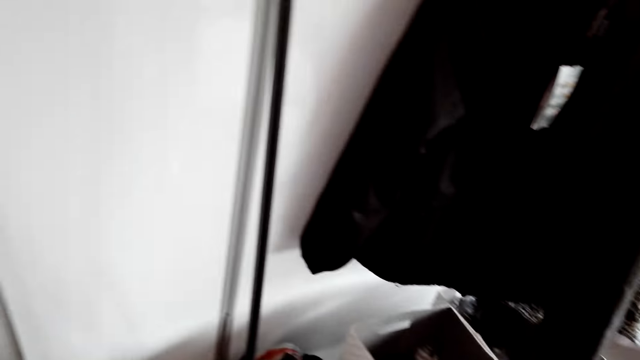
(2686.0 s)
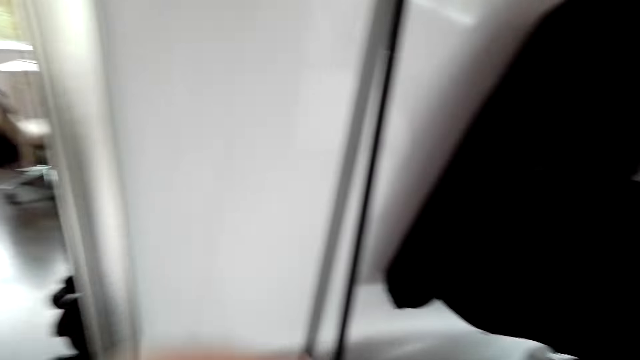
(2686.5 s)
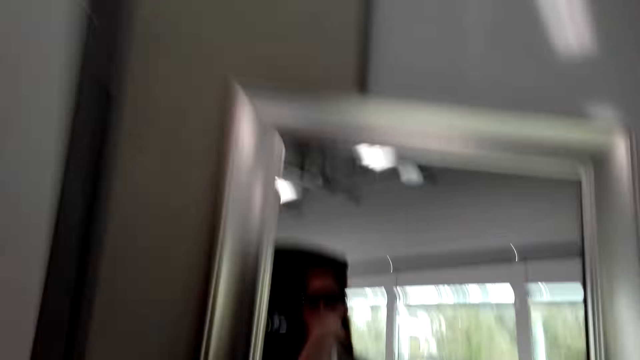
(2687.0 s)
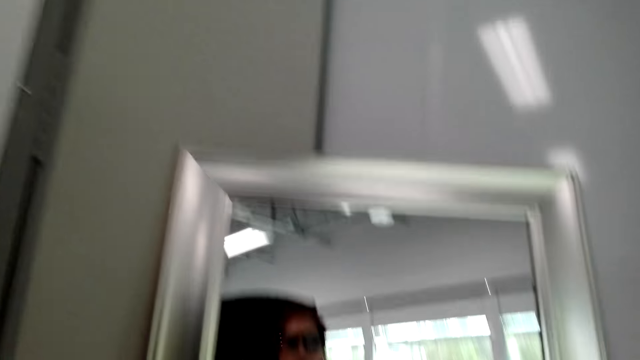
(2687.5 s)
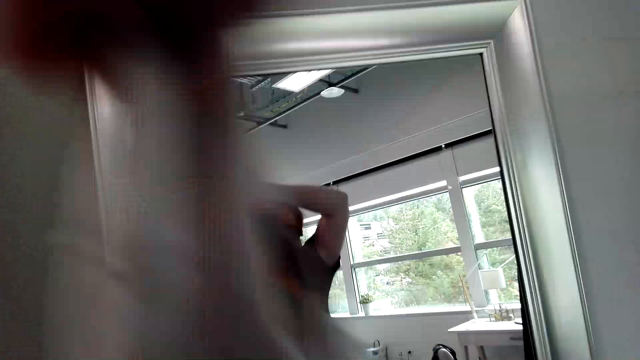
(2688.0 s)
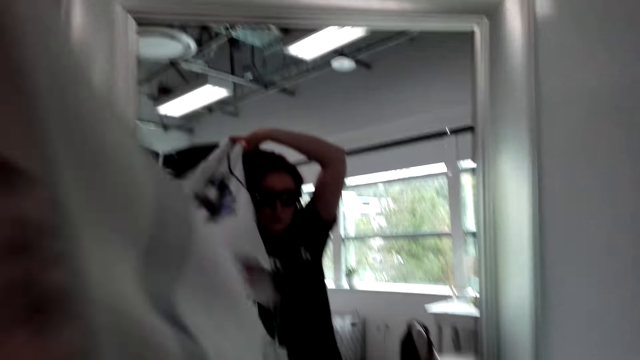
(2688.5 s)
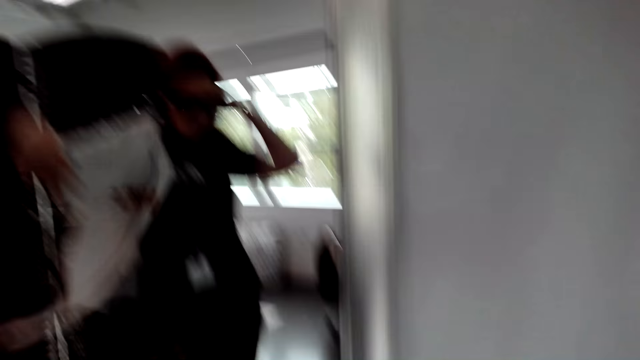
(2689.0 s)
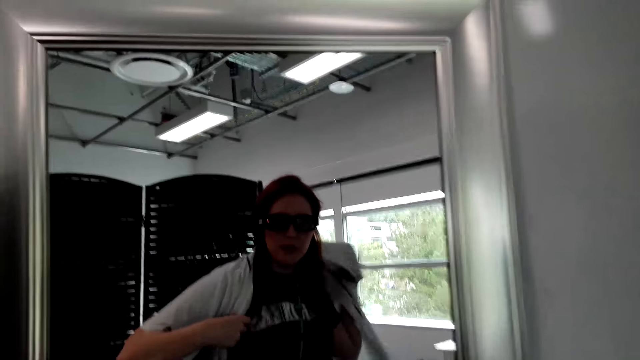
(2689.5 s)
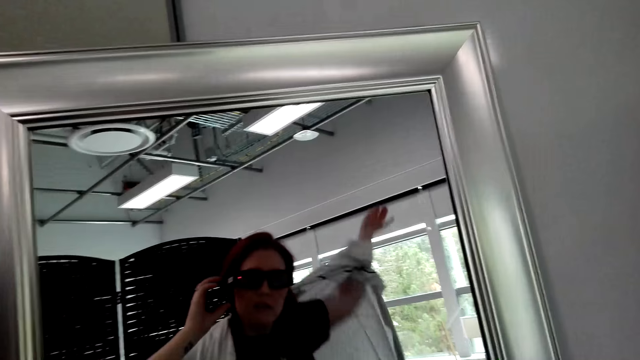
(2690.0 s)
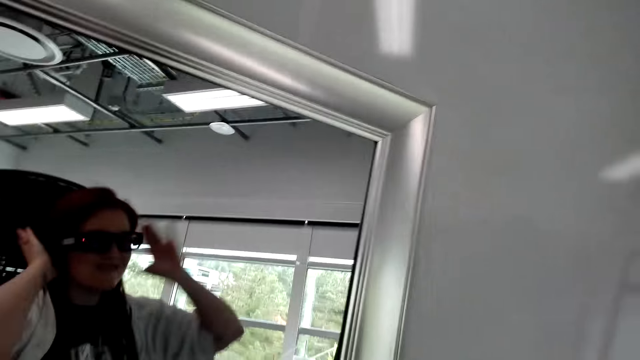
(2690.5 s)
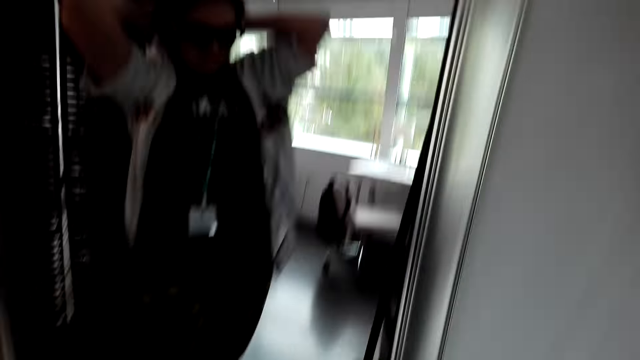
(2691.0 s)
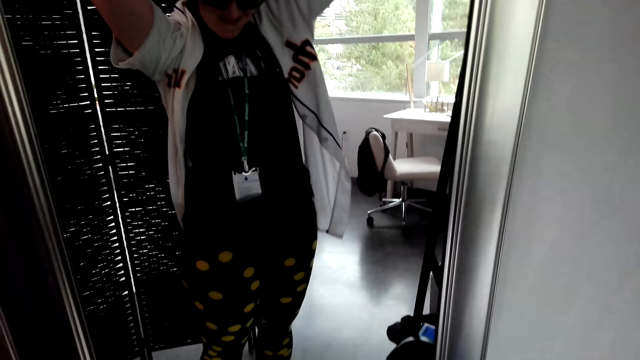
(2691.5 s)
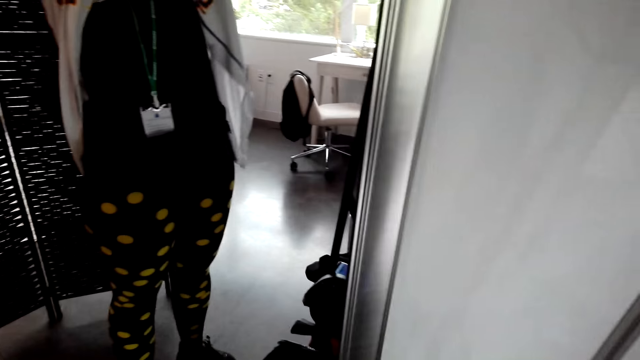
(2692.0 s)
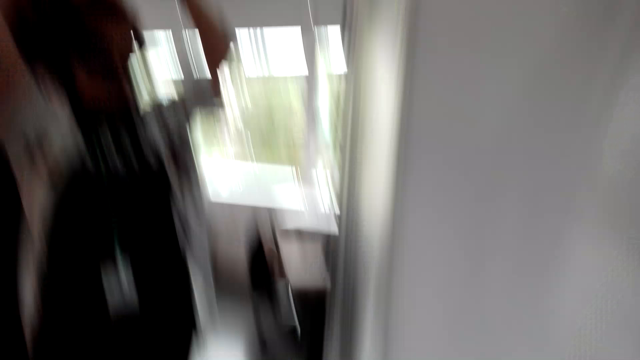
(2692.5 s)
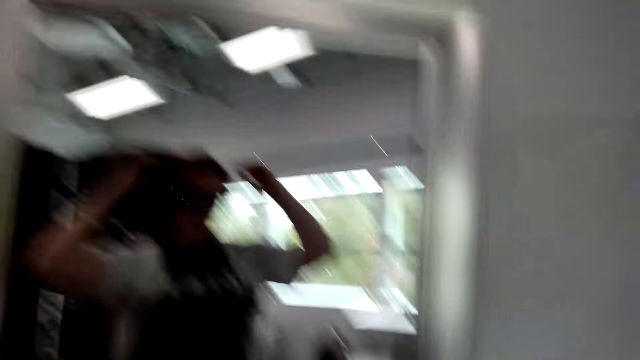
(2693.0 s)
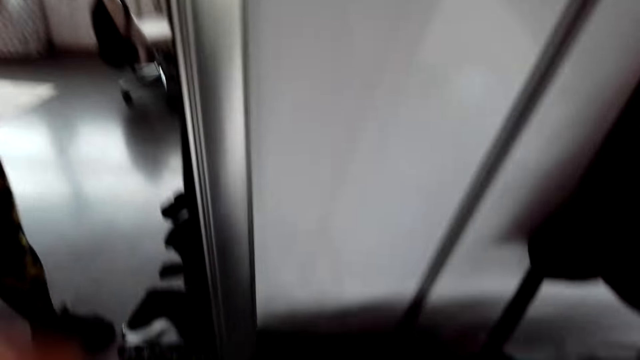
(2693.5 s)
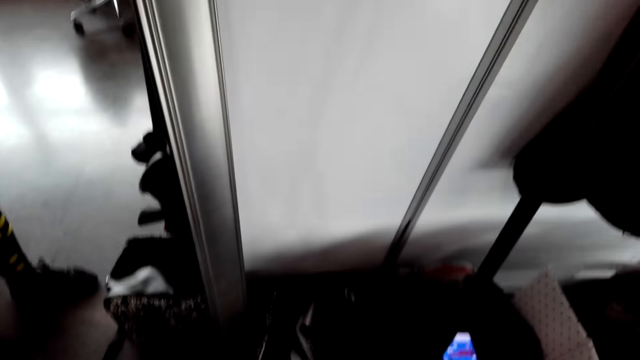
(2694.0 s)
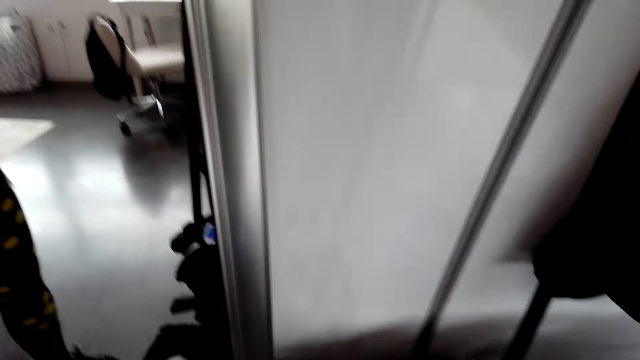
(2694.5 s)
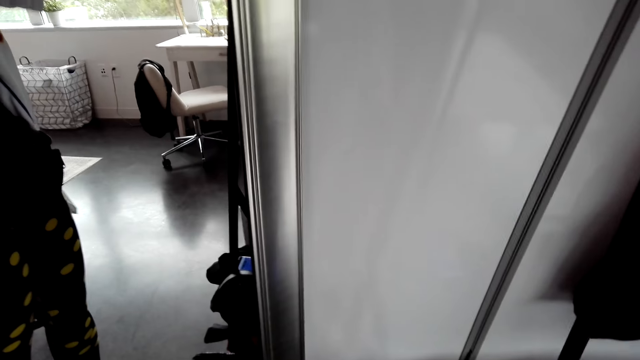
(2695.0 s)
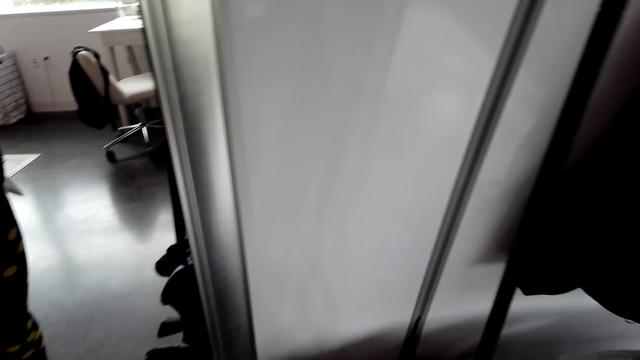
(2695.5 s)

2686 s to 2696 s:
The camera wearer puts on a shirt in front of the mirror. She touches her hair with her hands.

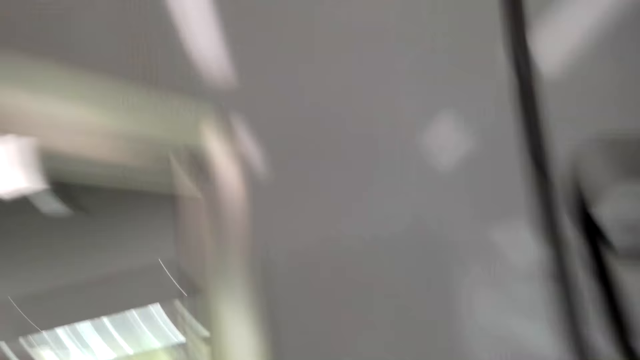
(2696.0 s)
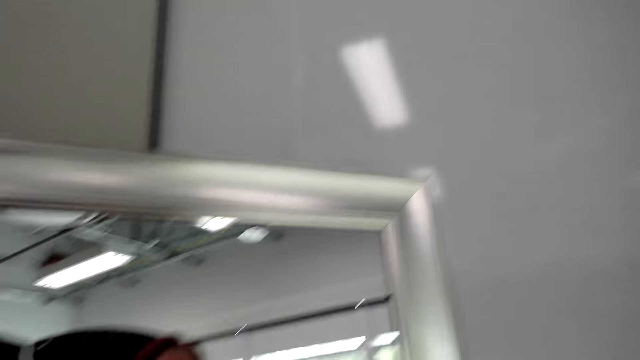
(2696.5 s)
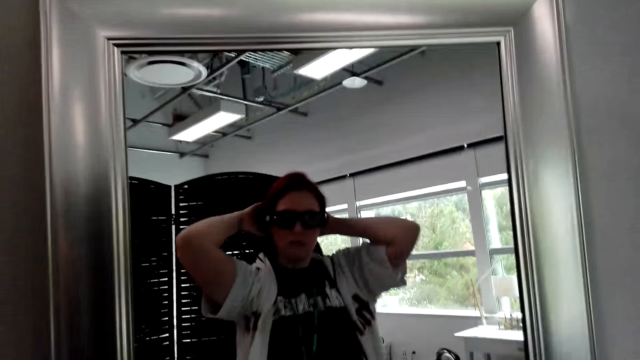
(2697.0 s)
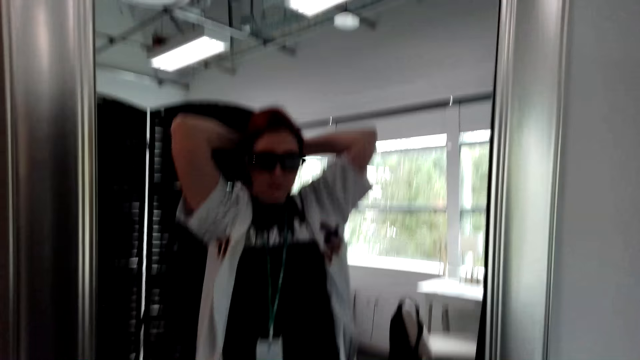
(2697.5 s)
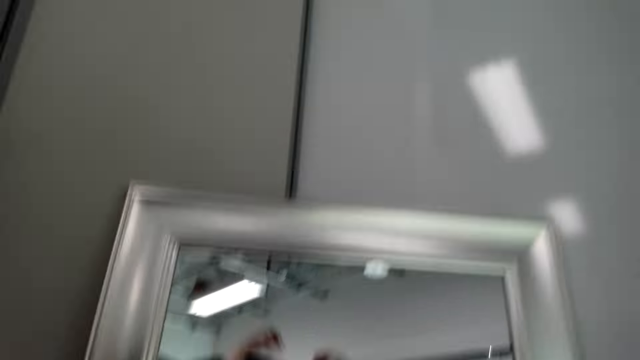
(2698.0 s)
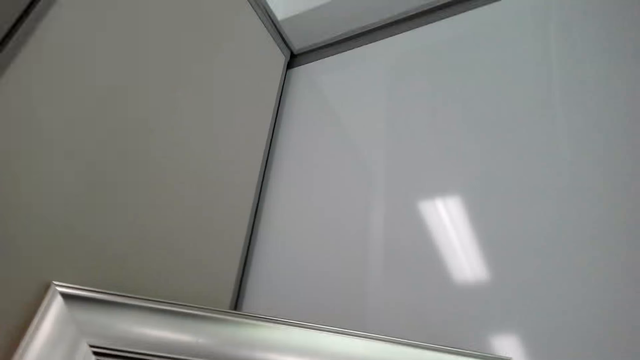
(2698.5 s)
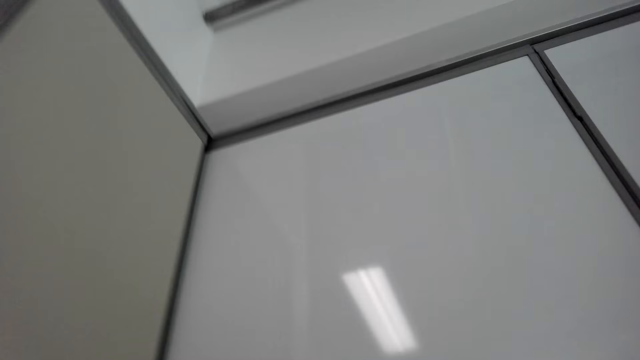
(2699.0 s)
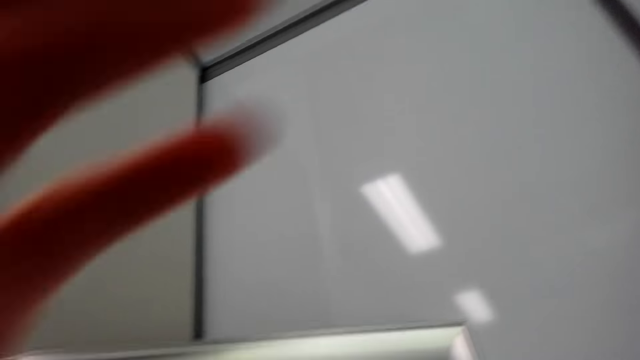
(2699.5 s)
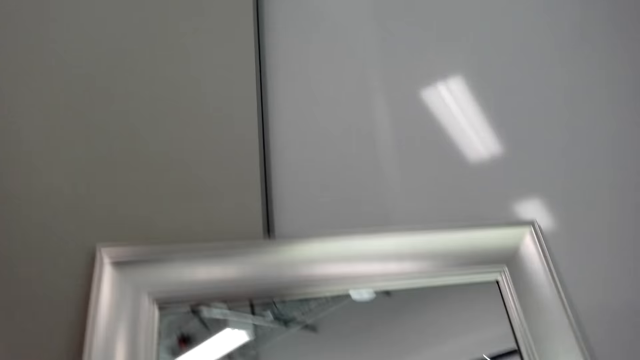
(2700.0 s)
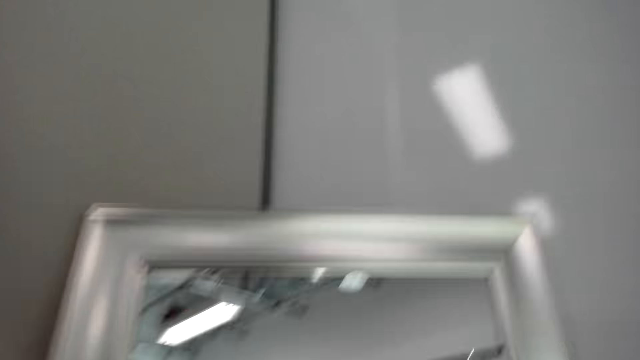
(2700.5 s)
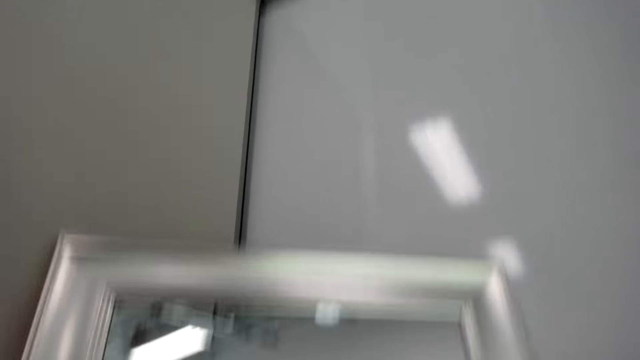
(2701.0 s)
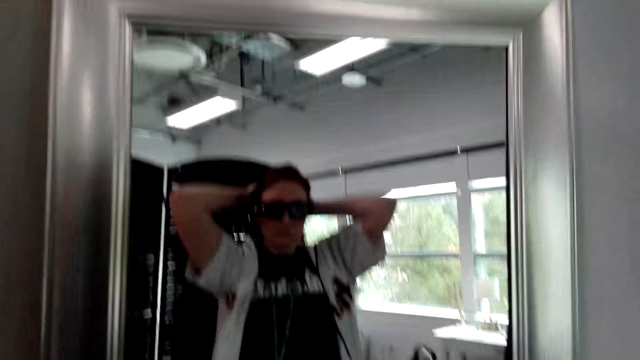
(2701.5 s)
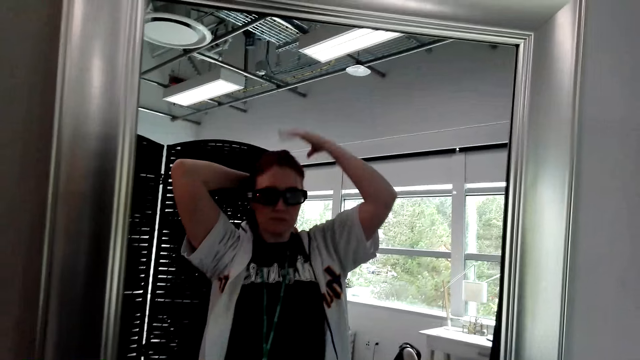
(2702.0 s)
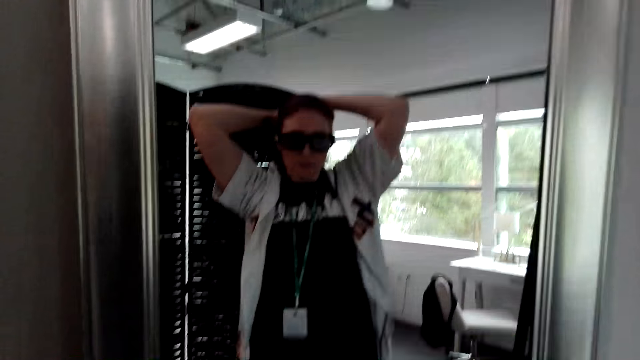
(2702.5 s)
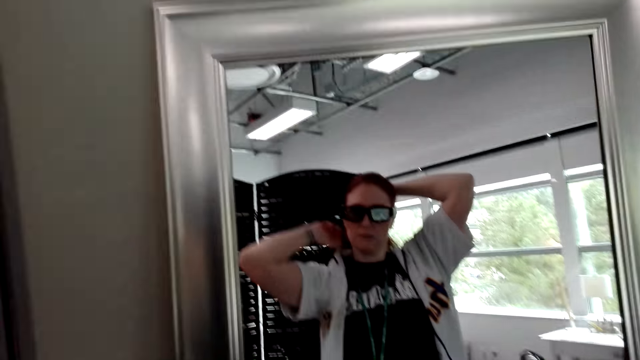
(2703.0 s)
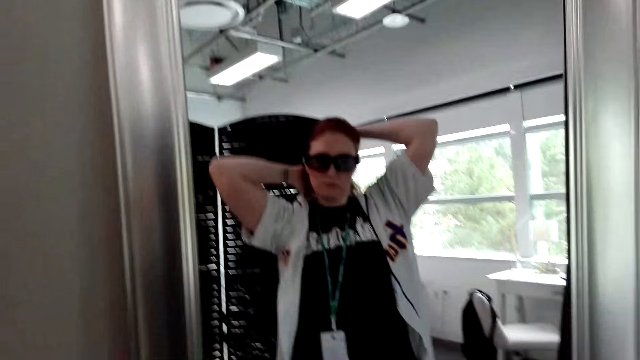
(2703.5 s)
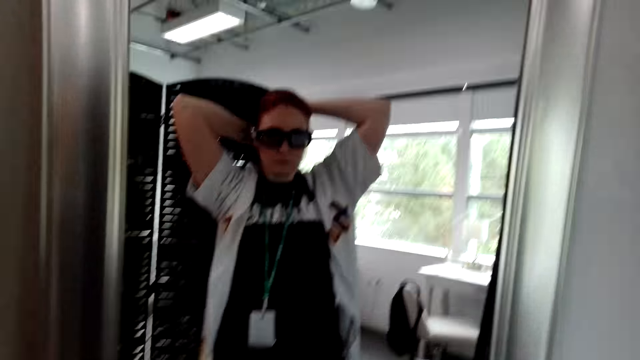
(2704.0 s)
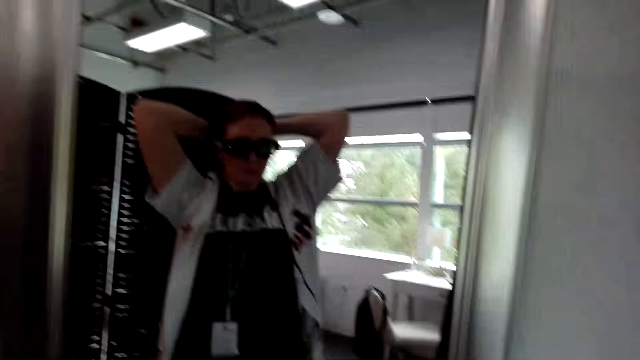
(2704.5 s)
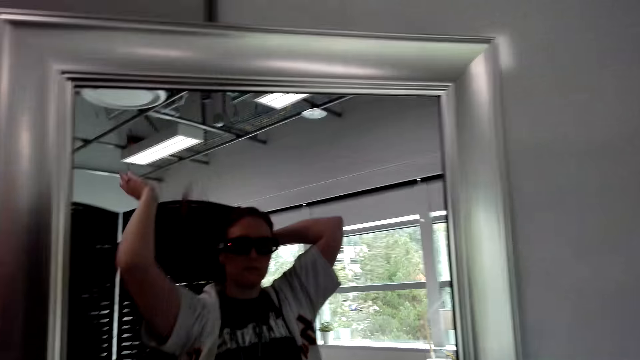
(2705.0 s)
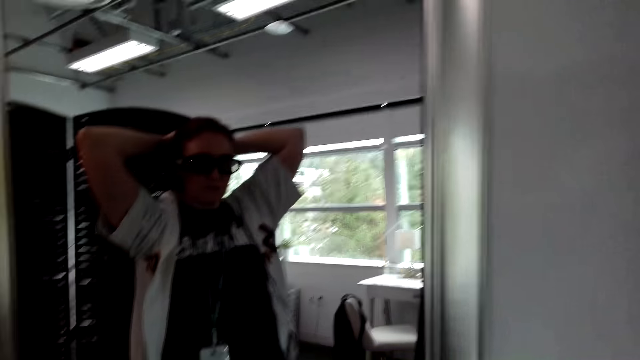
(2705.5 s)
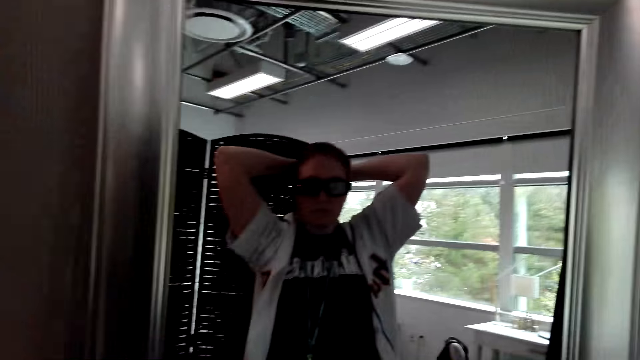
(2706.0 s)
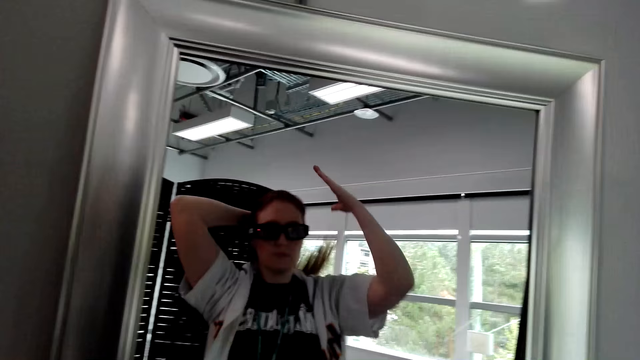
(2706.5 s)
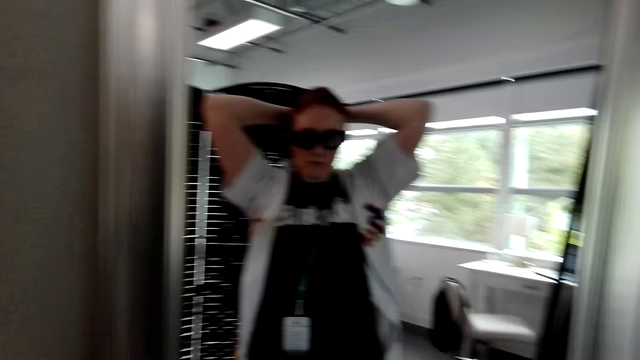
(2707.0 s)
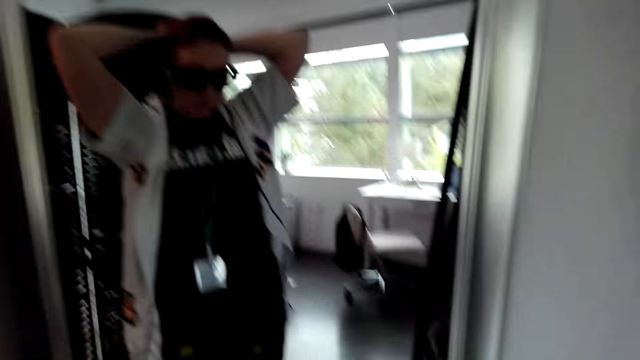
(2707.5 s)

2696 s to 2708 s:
The camera wearer adjusts the camera. They hold the hair.
